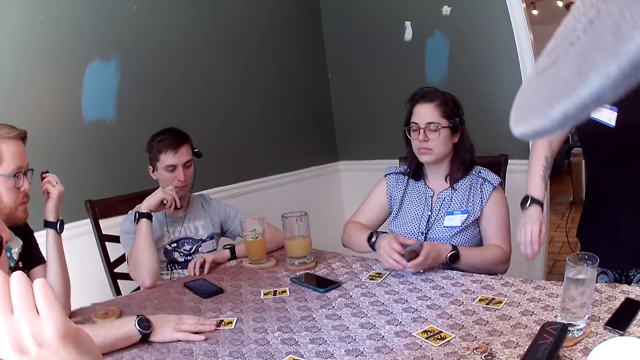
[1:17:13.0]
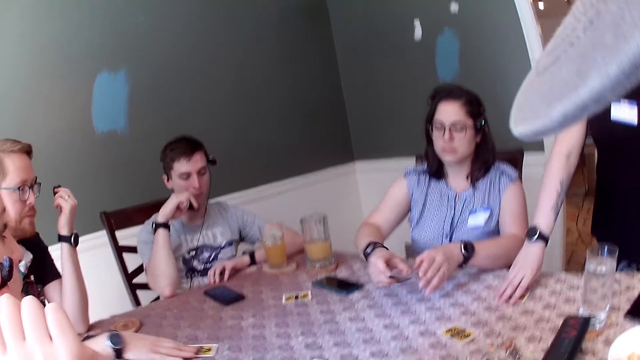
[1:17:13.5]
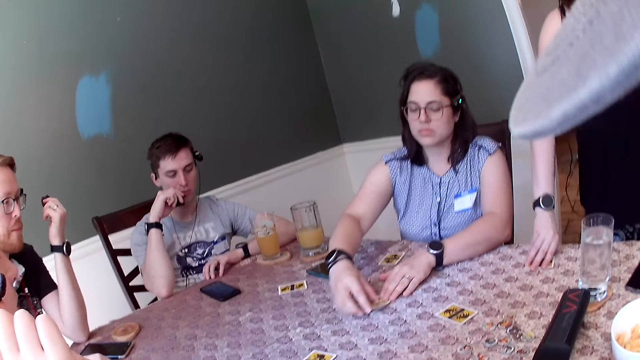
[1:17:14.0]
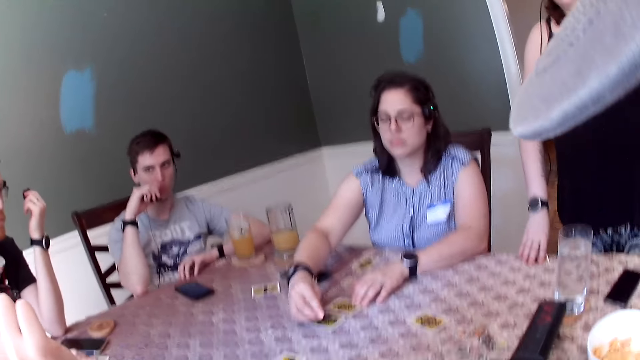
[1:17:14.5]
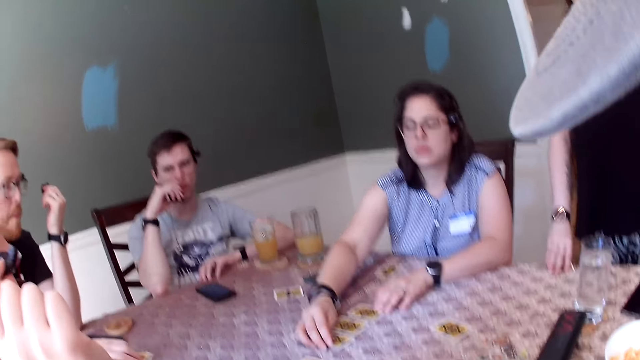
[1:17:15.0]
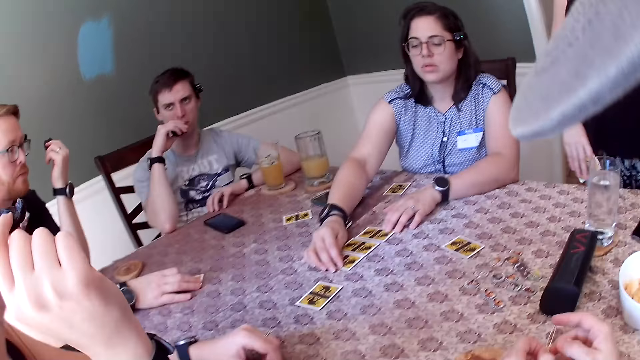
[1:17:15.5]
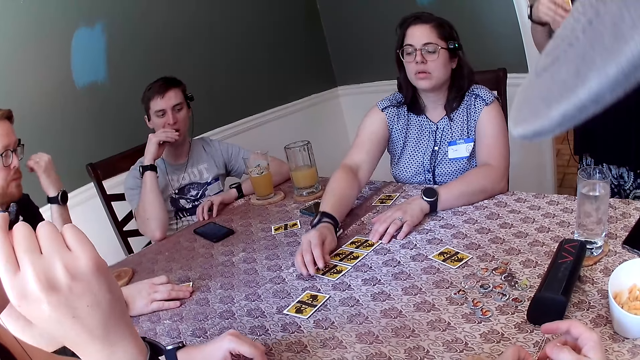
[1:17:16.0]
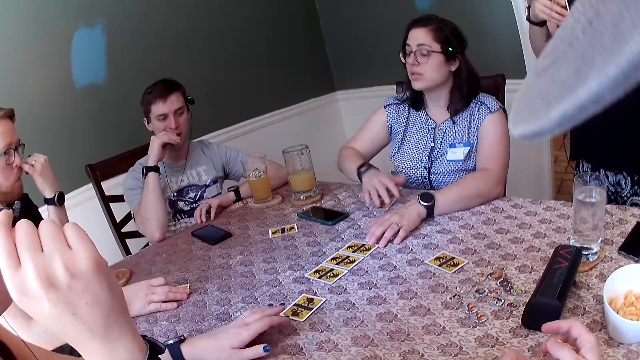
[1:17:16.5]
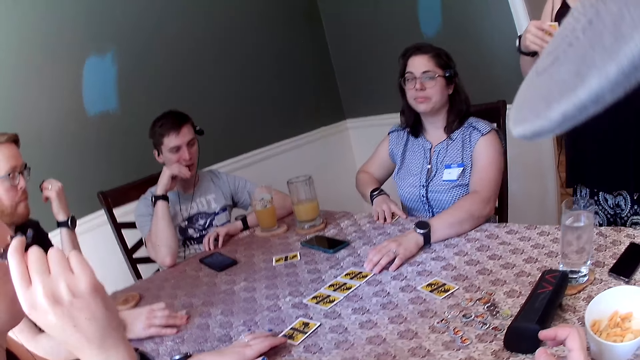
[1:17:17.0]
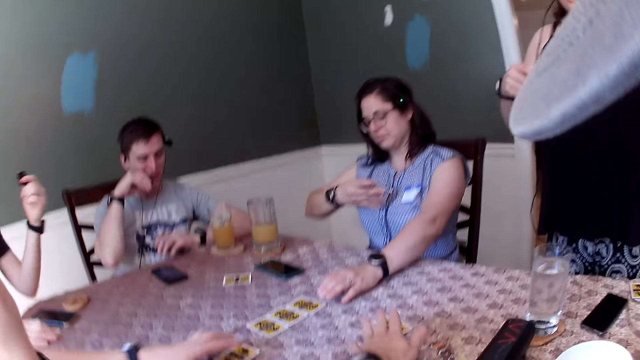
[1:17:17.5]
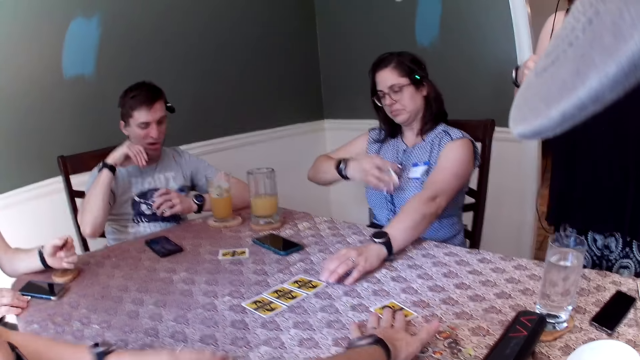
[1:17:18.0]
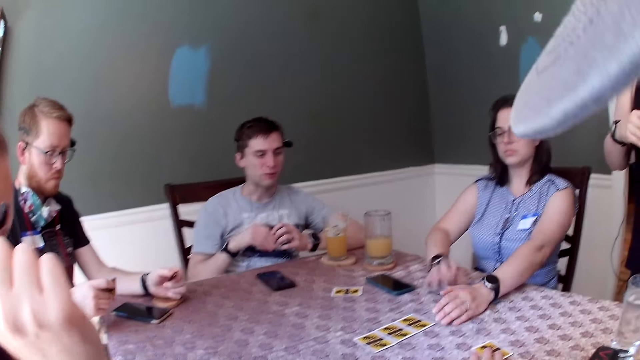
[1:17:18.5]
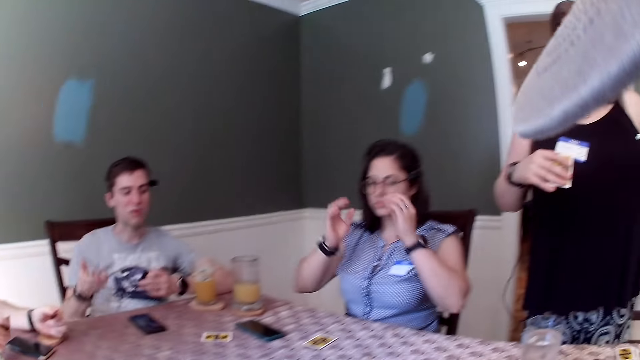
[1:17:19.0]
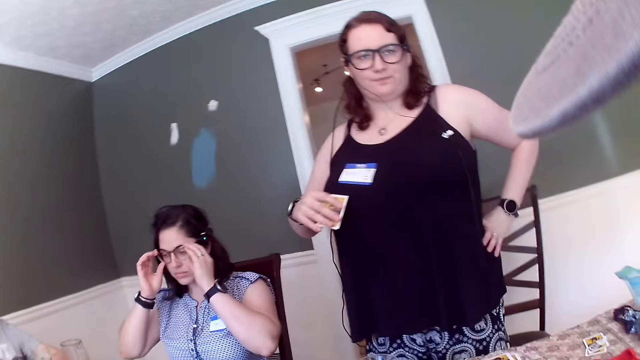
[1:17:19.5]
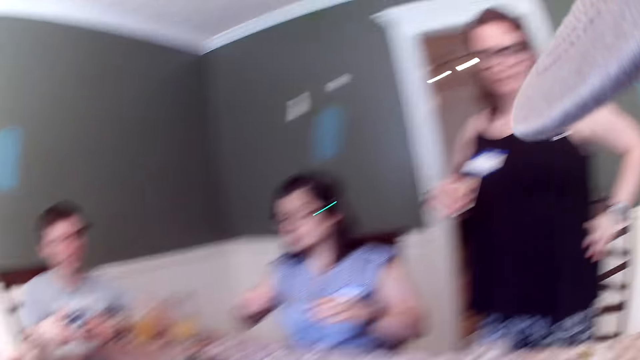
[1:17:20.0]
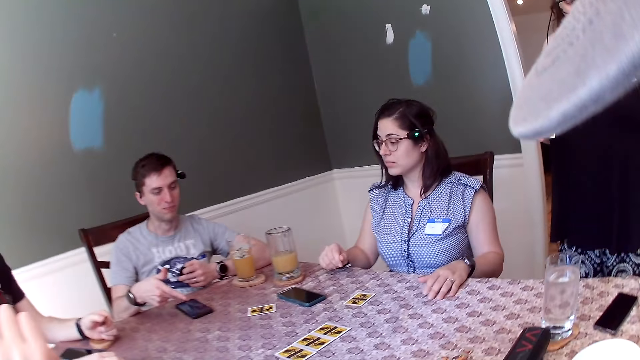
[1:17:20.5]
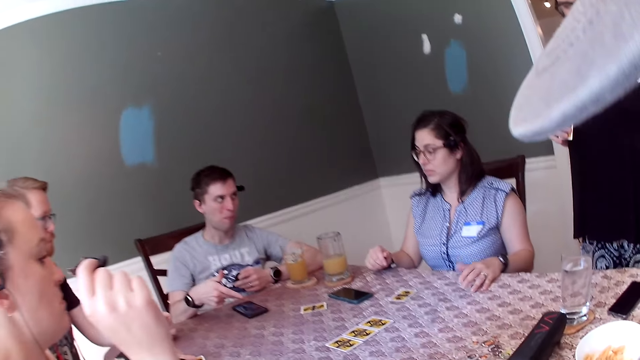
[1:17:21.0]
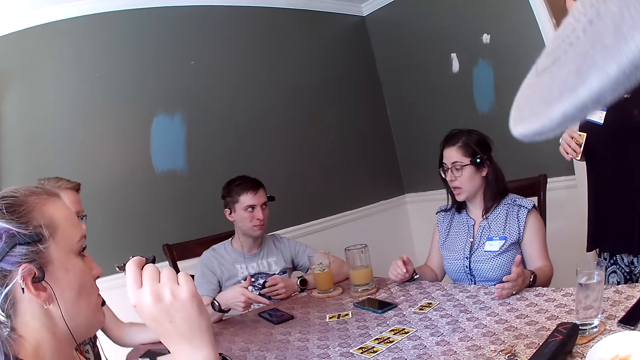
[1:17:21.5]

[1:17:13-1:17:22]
A man moves a card on the table with his right hand. A woman picks a card from the table with her right hand. Another woman picks a card from the table with her left hand. The camera wearer picks a card from the table with his left hand. A third woman adjusts the camera on her face with her hands.

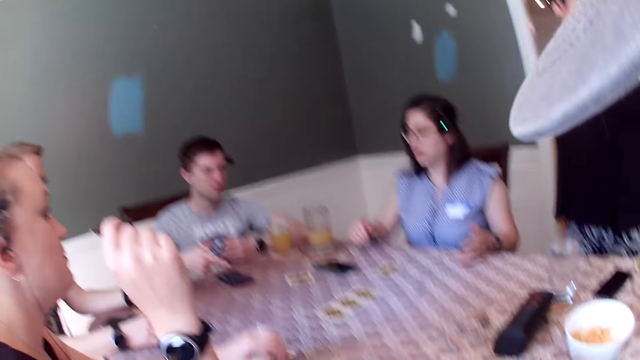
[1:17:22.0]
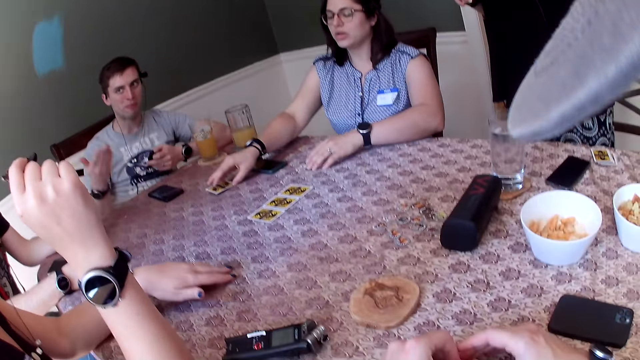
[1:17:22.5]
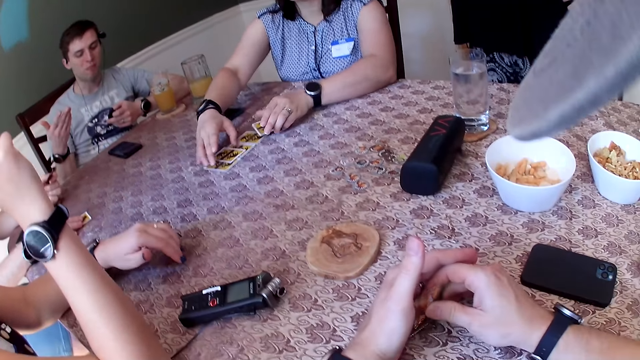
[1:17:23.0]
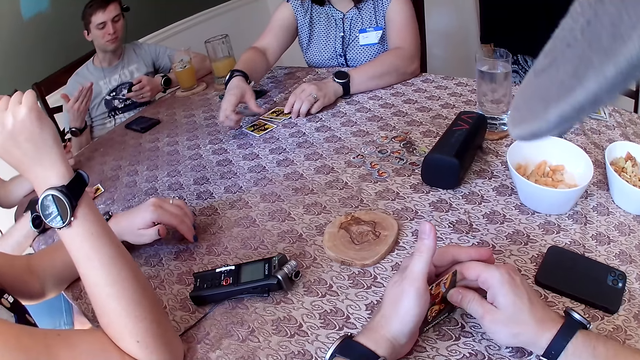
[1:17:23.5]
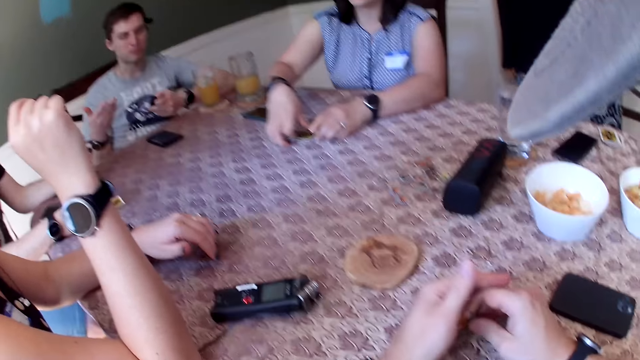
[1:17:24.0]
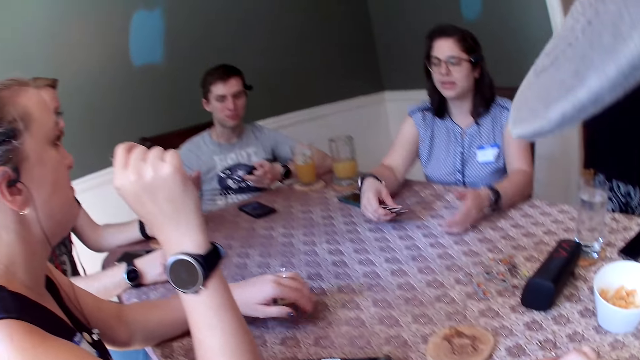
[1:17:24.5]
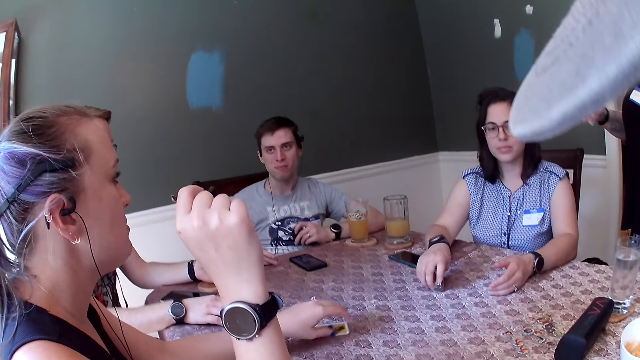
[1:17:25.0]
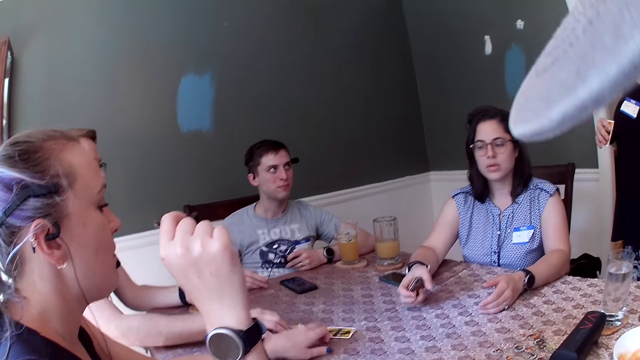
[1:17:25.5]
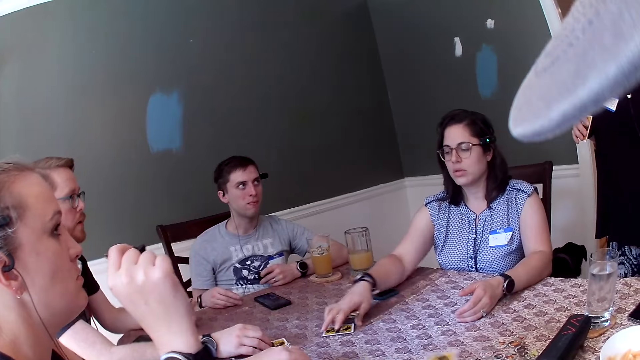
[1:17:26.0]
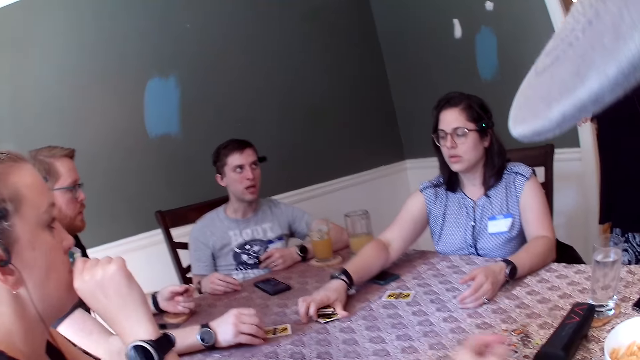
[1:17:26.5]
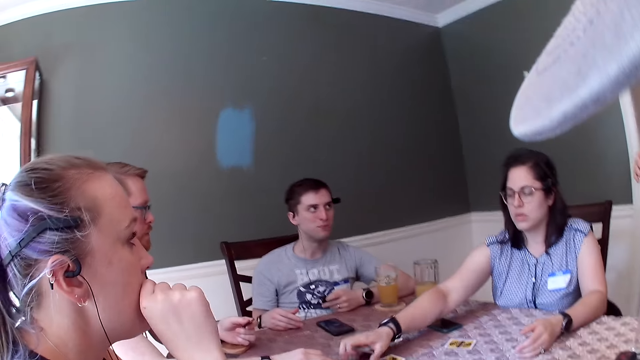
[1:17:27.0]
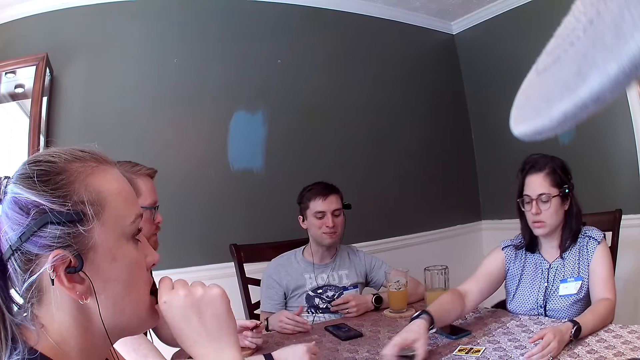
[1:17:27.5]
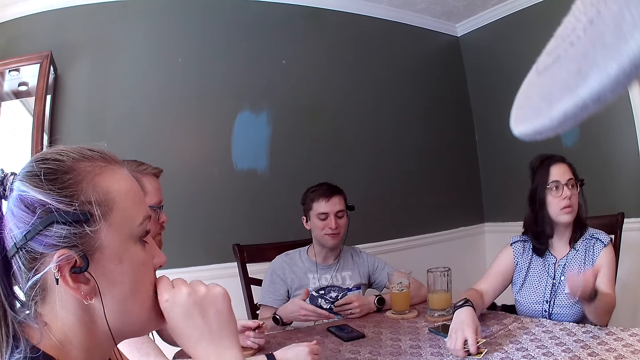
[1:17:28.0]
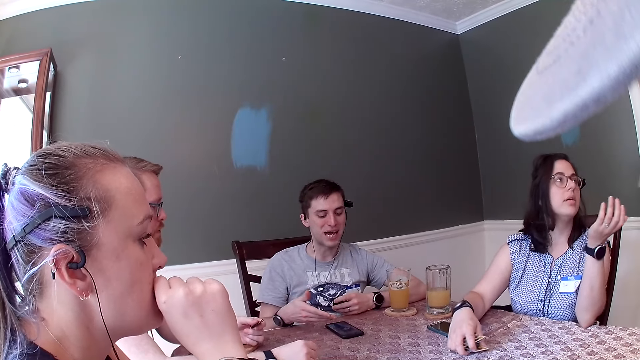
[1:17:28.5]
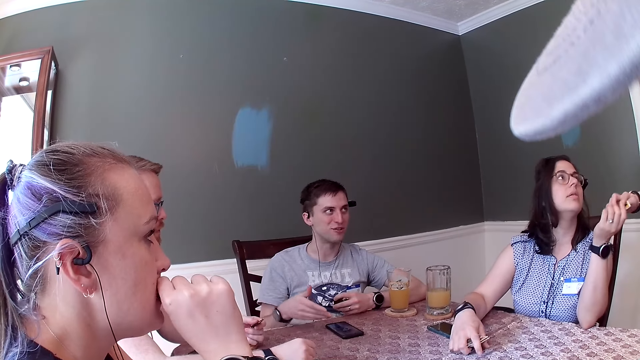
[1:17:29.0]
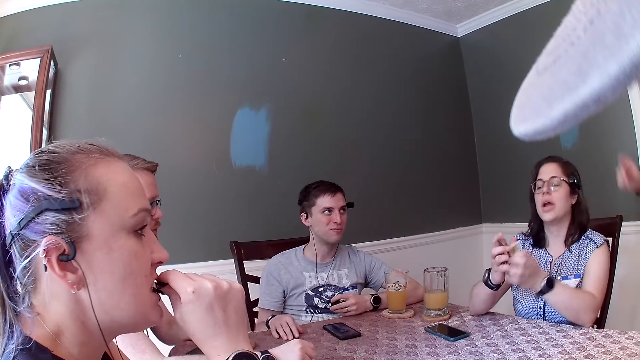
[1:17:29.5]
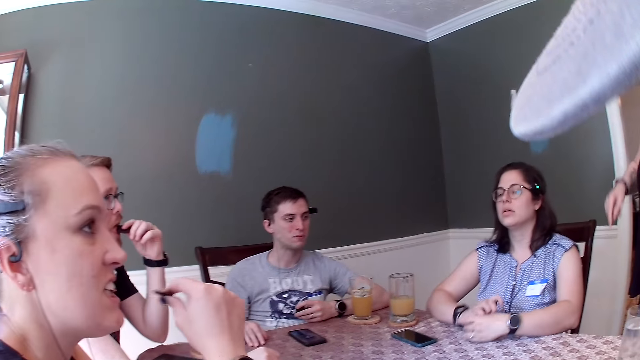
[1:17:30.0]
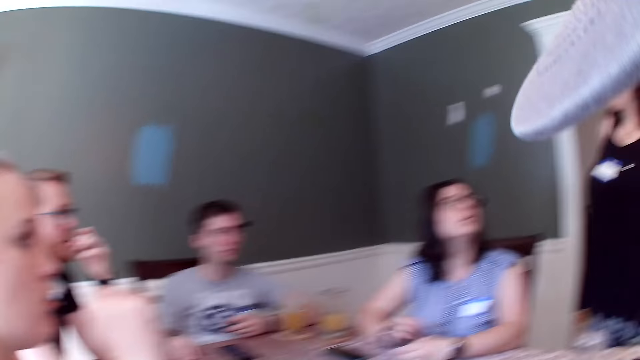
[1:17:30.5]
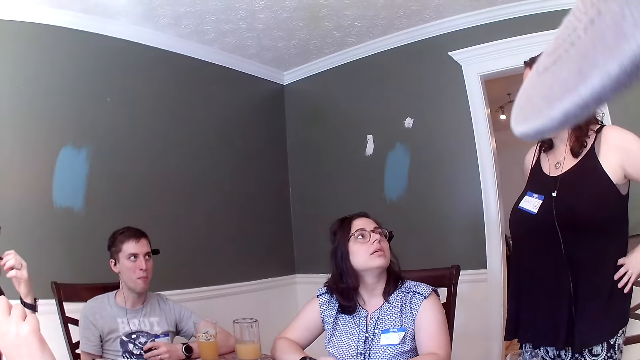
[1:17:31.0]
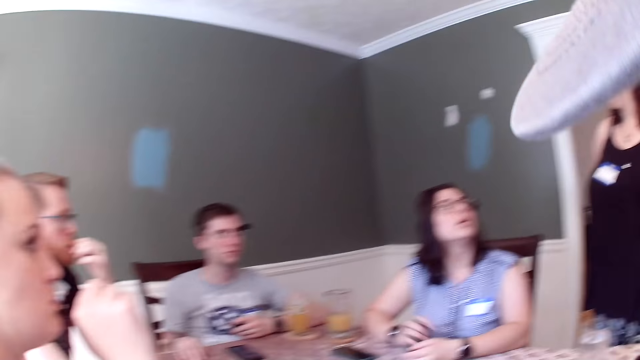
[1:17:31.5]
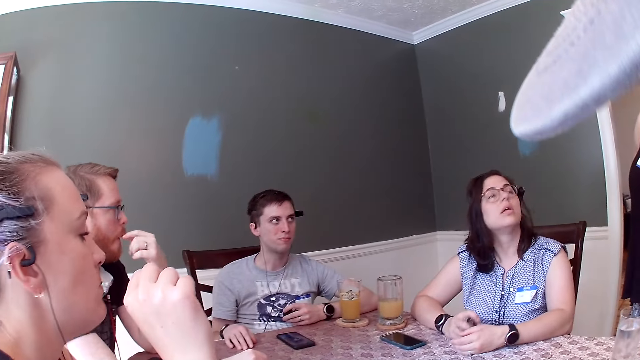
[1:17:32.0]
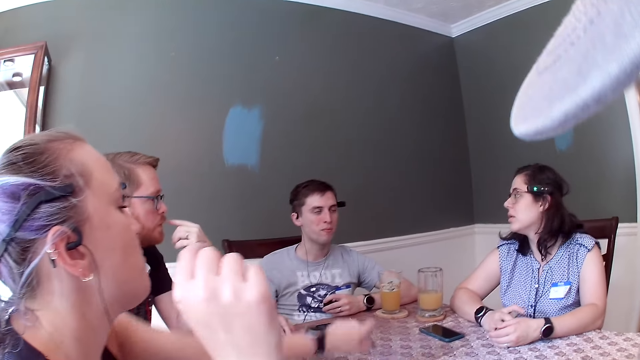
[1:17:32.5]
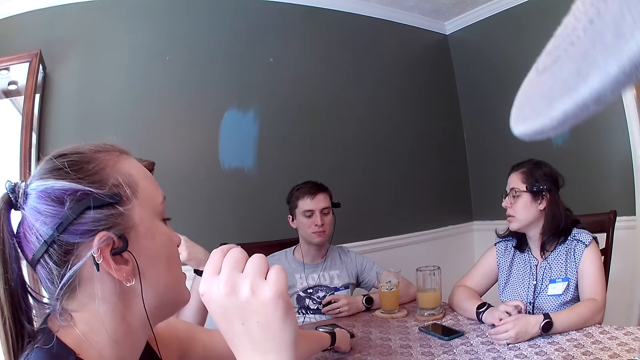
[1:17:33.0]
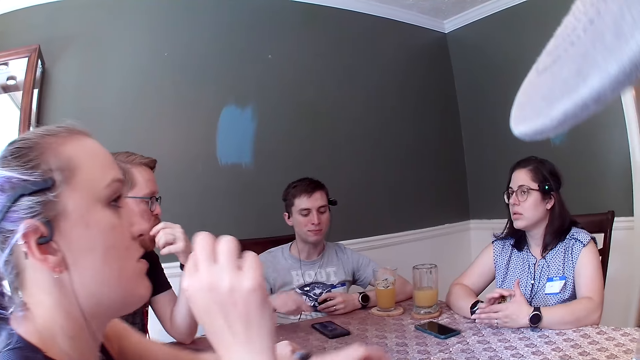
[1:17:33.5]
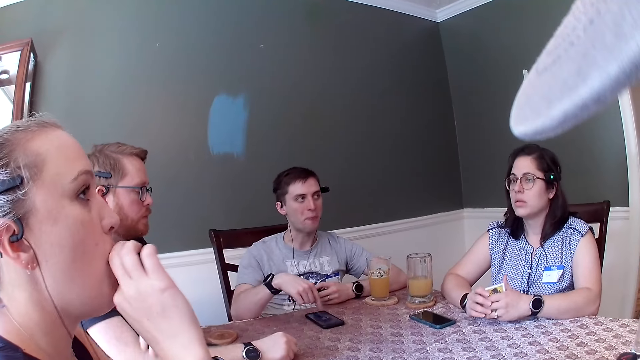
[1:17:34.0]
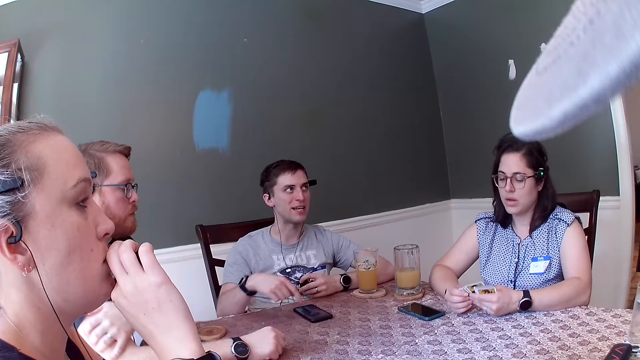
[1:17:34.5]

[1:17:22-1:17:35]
A woman picks cards from the table with her hands. Another woman moves a card on the table with her left hand. A man moves a card on the table with his right hand. The camera wearer drops a card on the table with his left hand. The first woman puts the cards on the table. She collects a card from a third woman with her left hand. She hits the cards in her right hand on the table.
